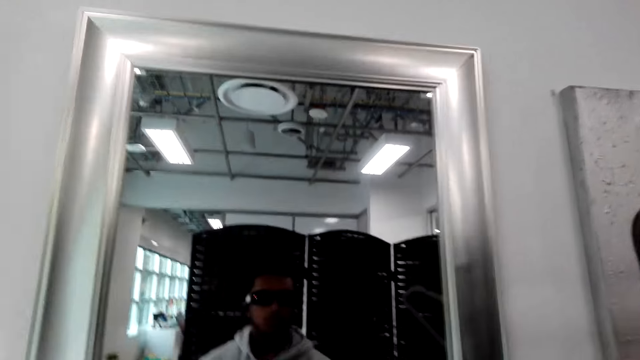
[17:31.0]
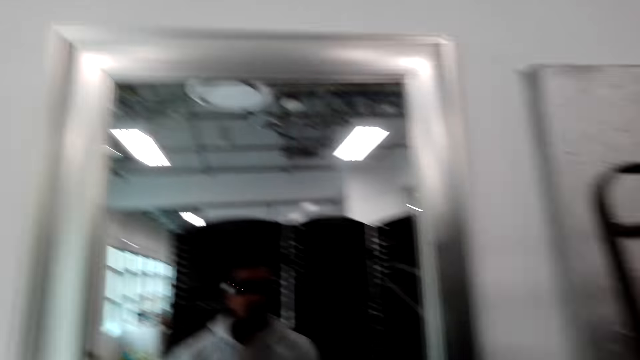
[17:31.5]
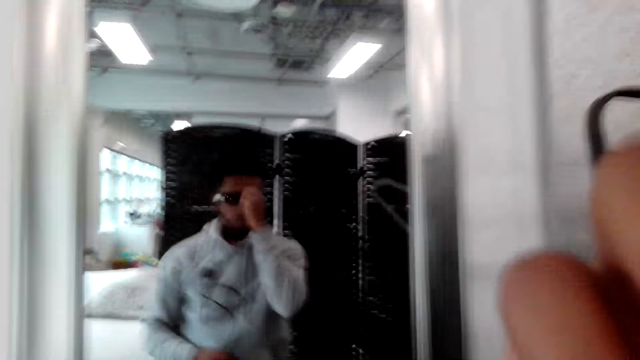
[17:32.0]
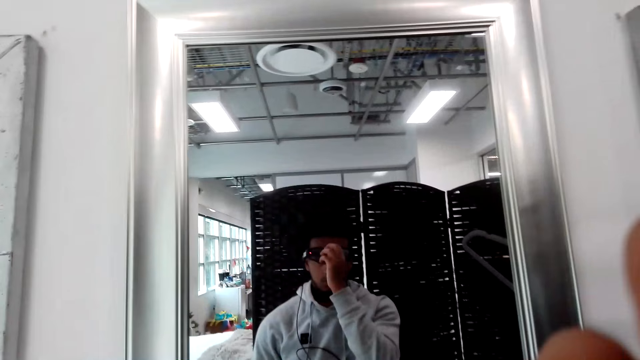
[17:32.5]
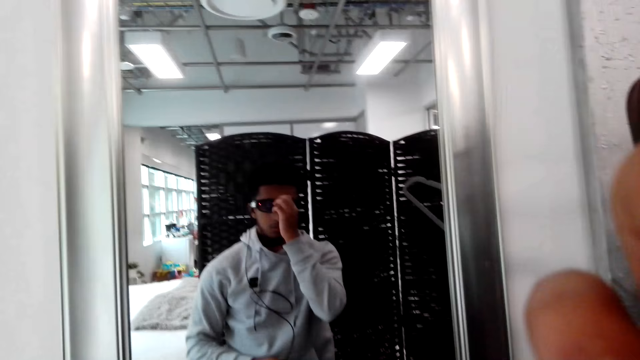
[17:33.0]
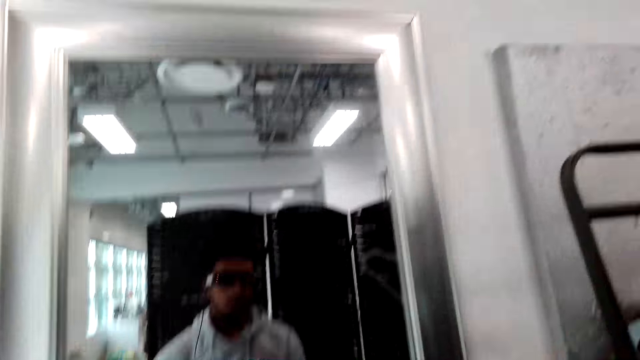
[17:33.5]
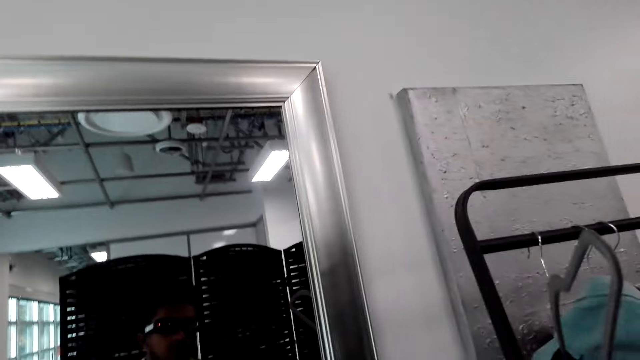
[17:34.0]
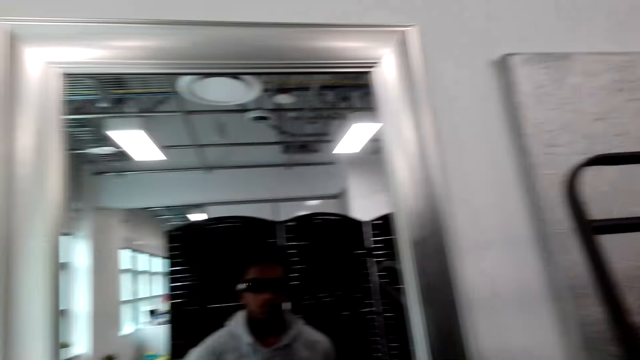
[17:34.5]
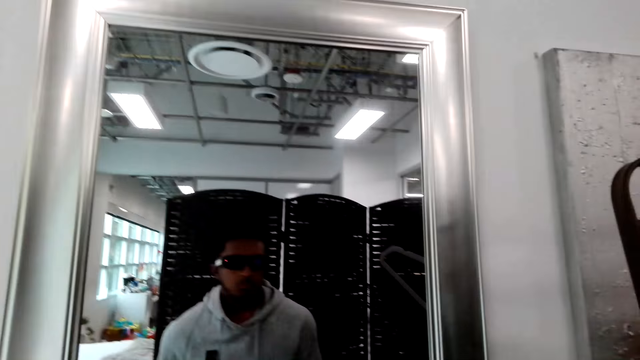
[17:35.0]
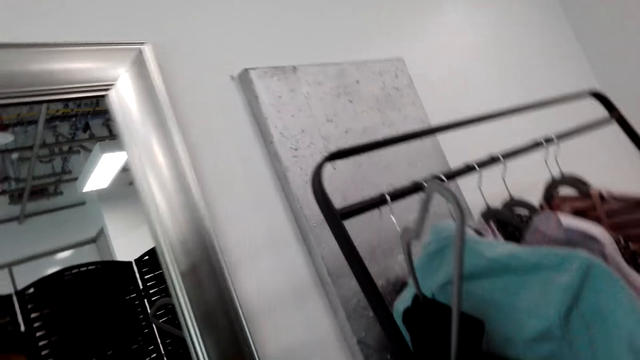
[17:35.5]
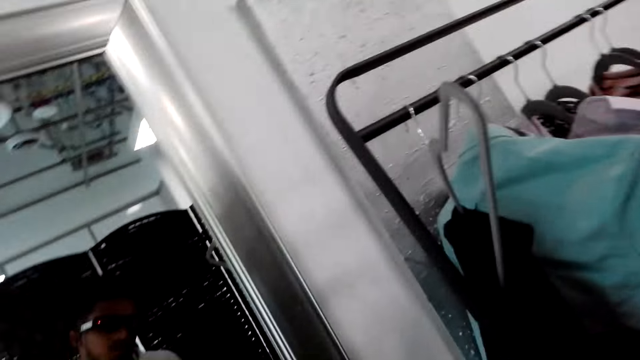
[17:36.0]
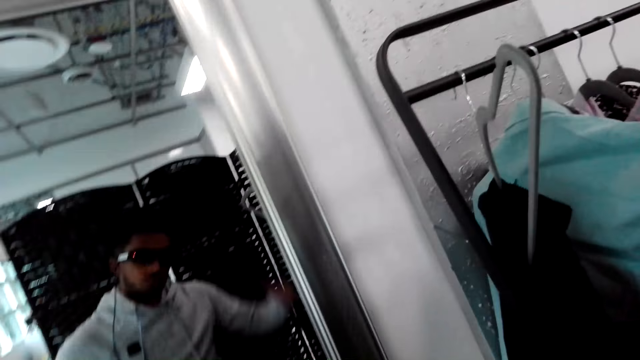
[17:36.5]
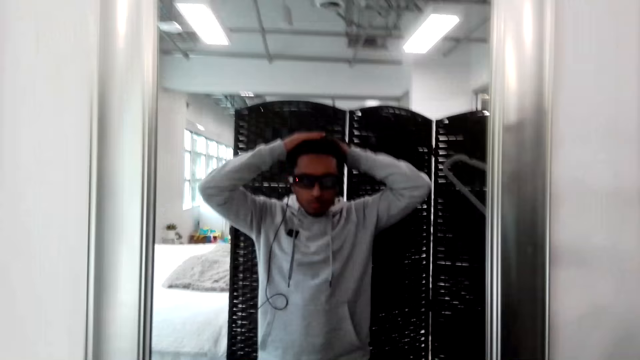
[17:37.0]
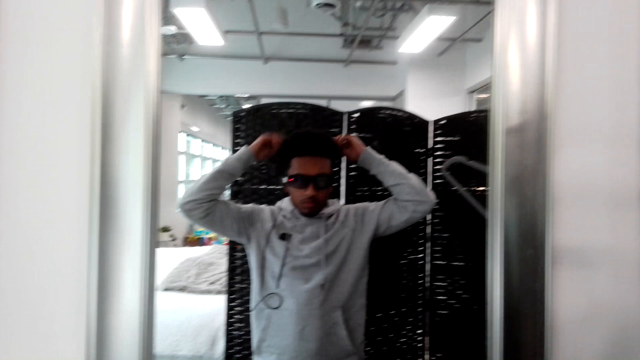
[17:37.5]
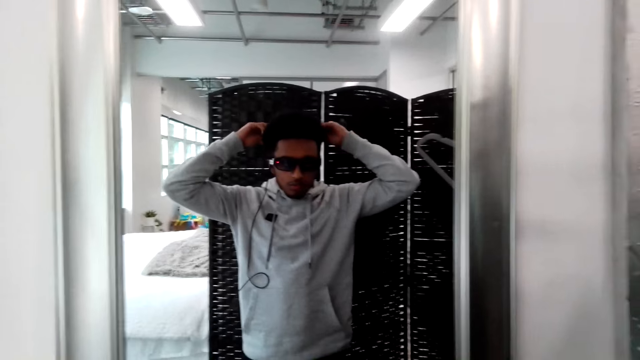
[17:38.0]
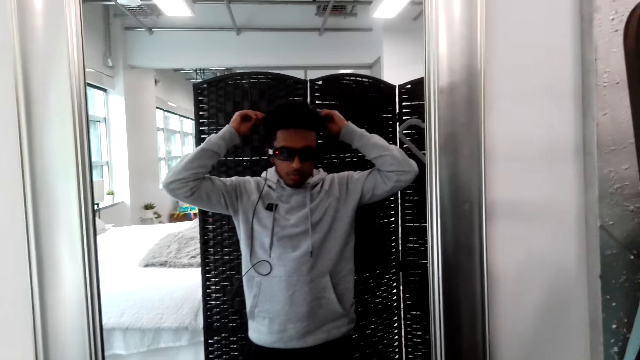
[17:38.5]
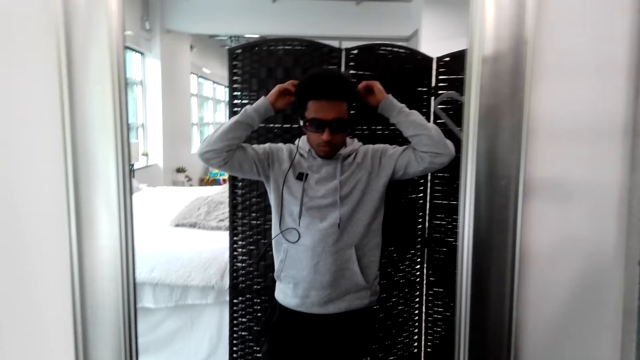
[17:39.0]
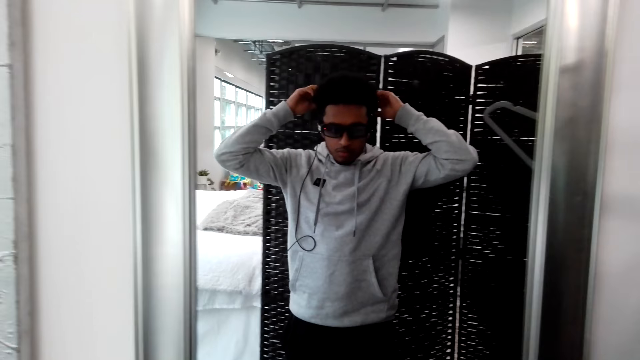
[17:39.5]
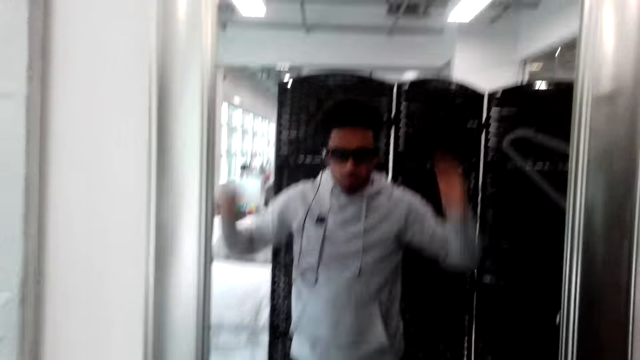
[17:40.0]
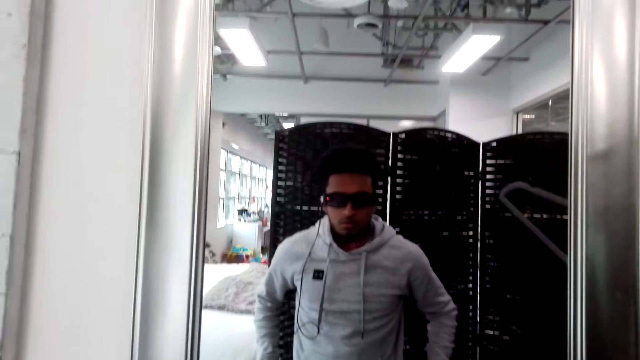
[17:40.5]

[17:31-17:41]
The camera wearer looks in the mirror. He looks in the mirror again. He adjusts the eye glasses. He looks at the clothes on the hanging closet. He looks in the mirror. He looks in the mirror again. He touches the hair. He combs his hair with his hands.

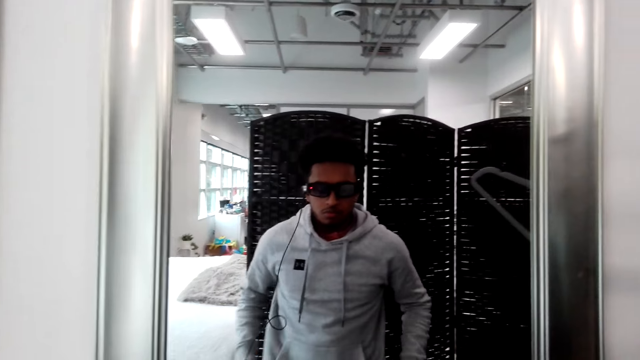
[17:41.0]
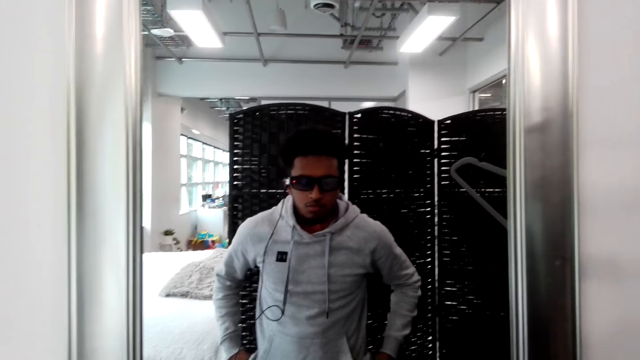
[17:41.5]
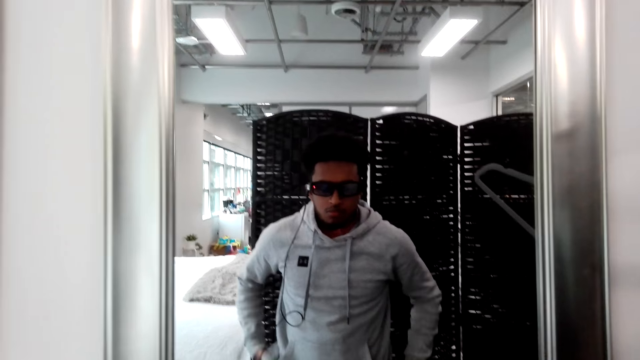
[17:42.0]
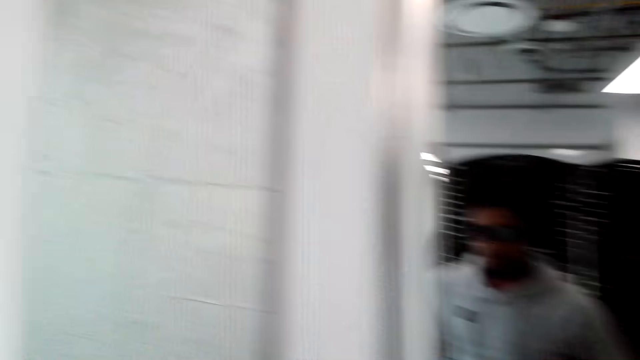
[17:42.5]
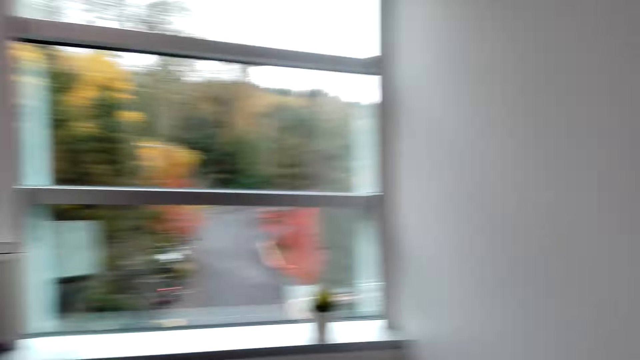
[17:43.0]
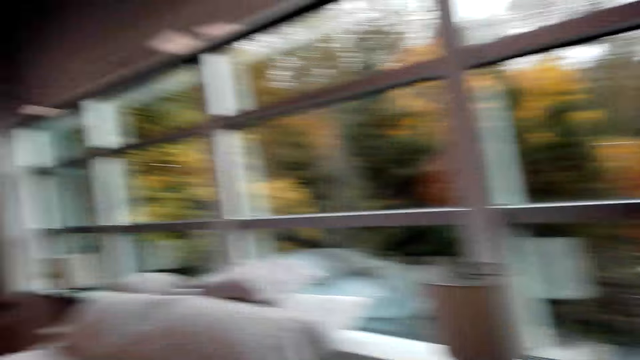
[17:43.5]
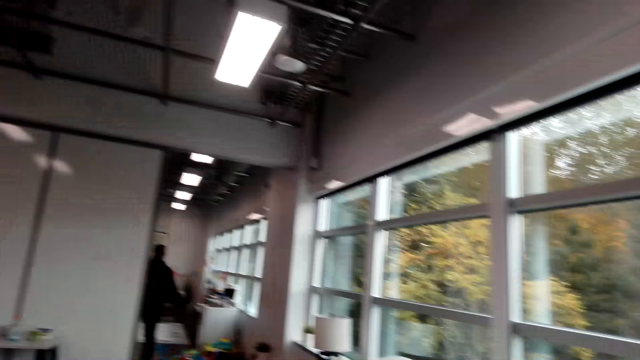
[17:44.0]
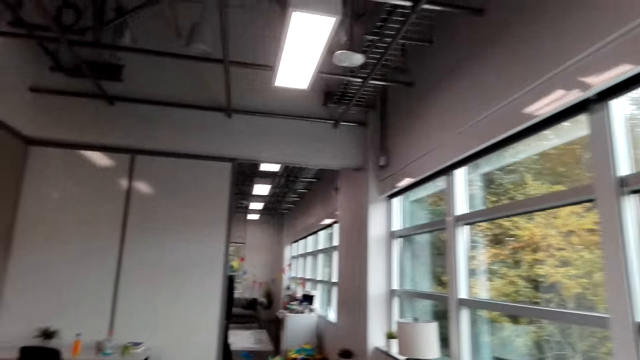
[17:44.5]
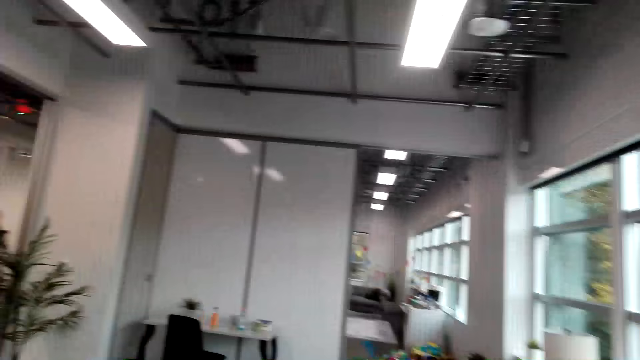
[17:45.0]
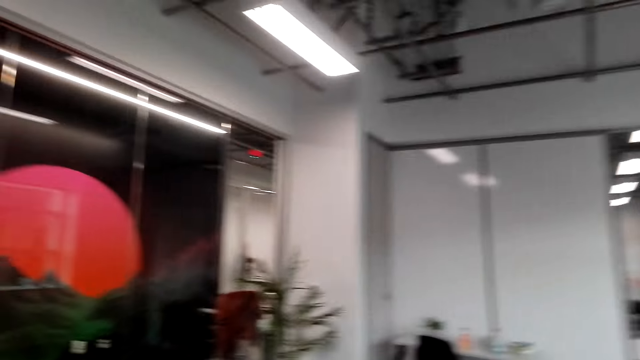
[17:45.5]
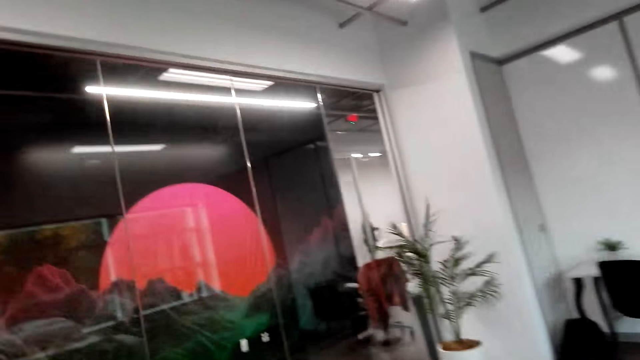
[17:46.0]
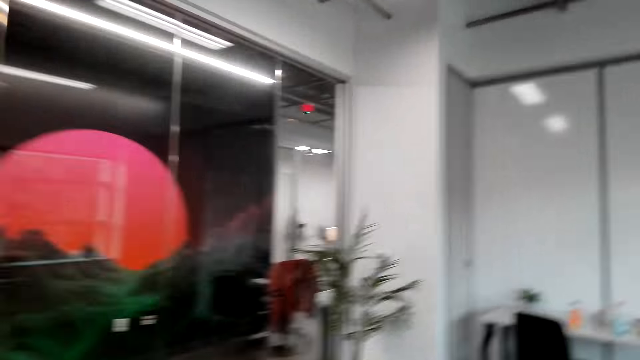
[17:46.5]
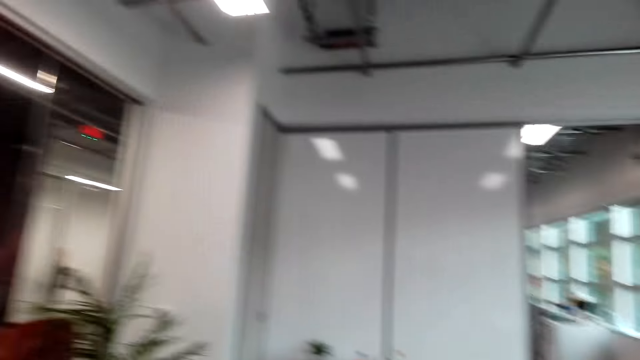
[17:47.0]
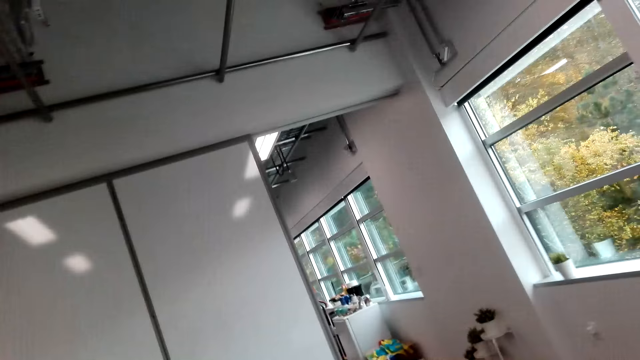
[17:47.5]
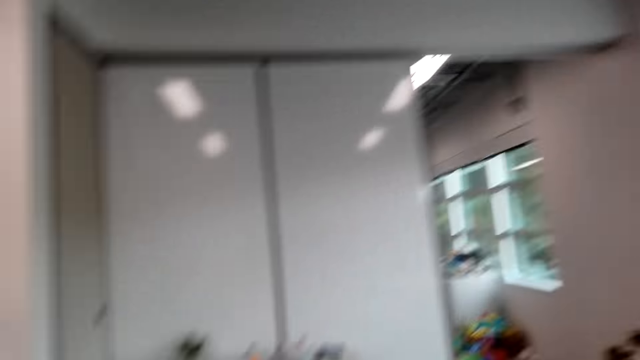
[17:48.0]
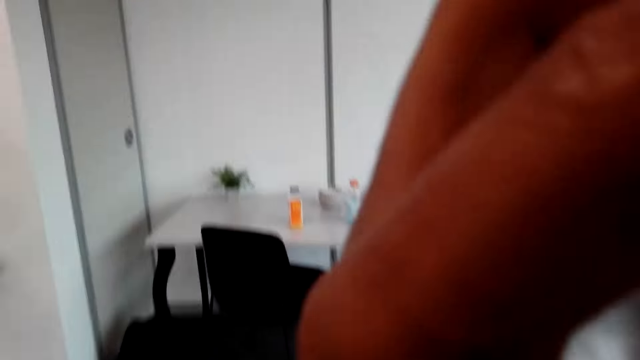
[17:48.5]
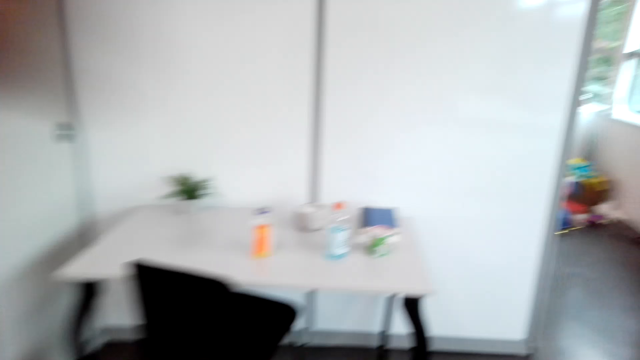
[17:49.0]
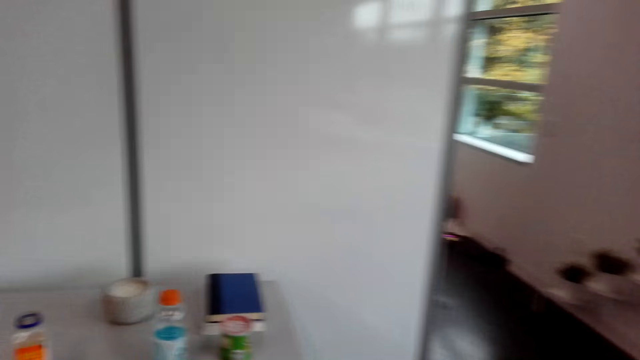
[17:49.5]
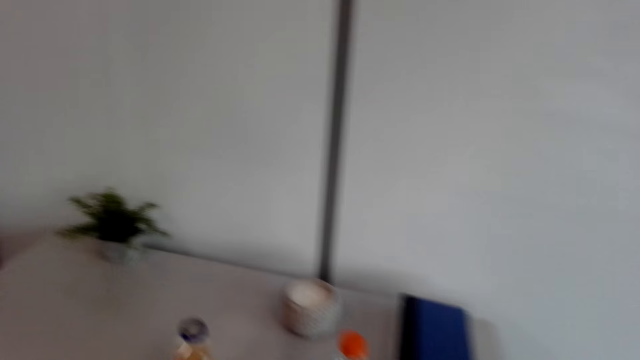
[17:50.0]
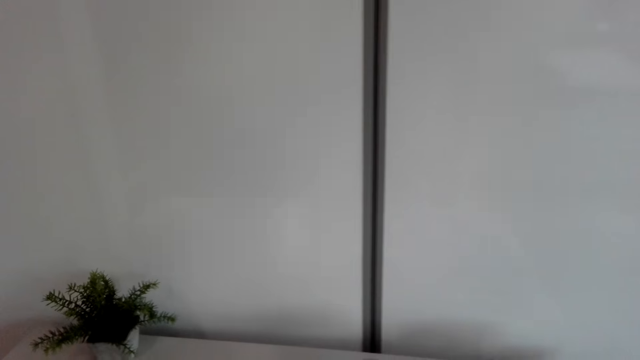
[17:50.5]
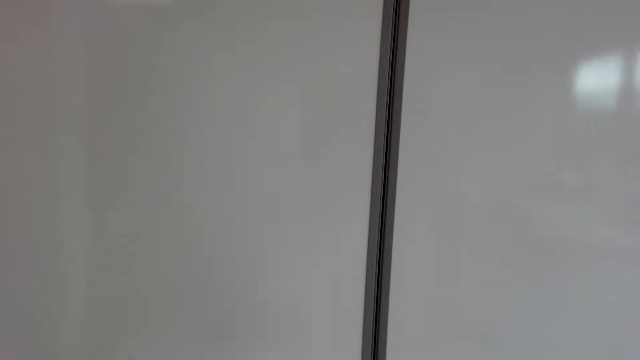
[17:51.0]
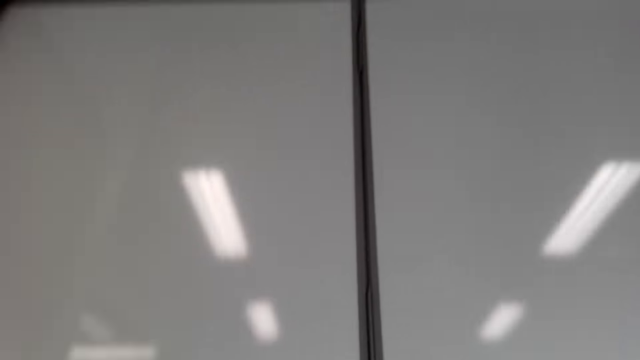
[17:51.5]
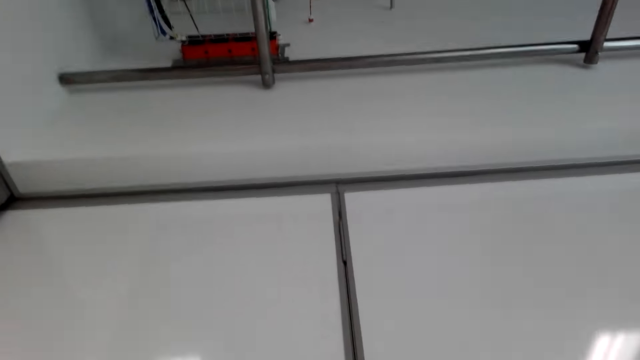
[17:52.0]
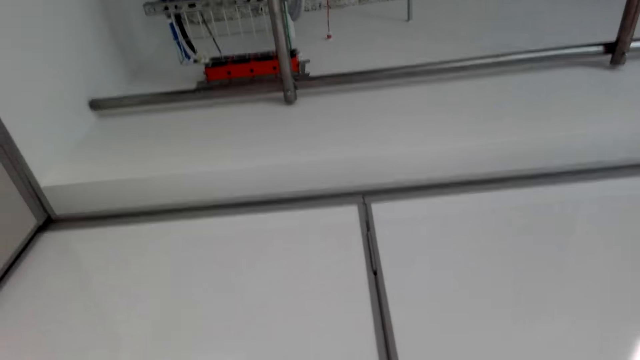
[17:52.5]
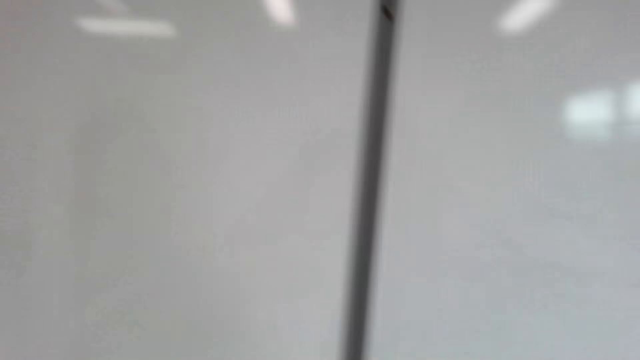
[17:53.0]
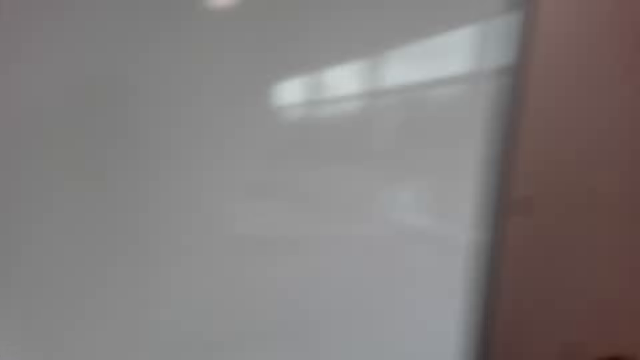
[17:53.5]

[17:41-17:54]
The camera wearer looks in the mirror. They adjust the hood. They look around. They walk in the room. They talk. They touch the camera. They adjust the camera. They walk. They look up.
